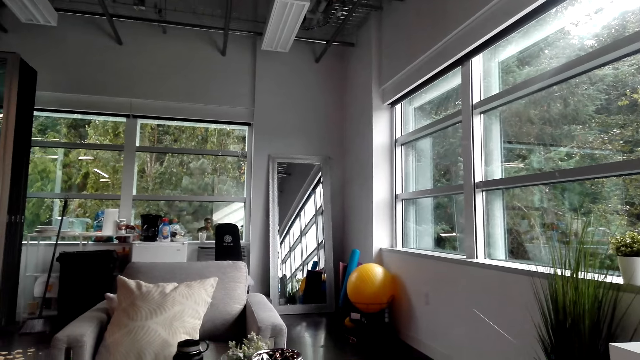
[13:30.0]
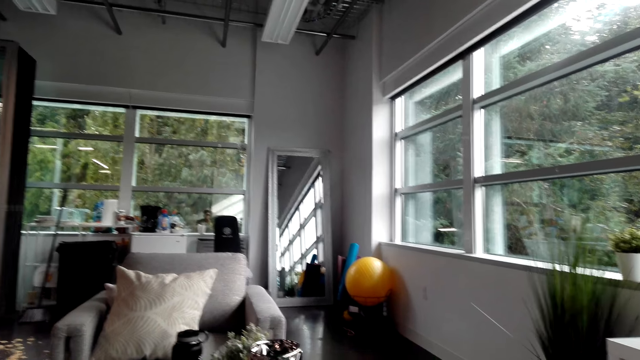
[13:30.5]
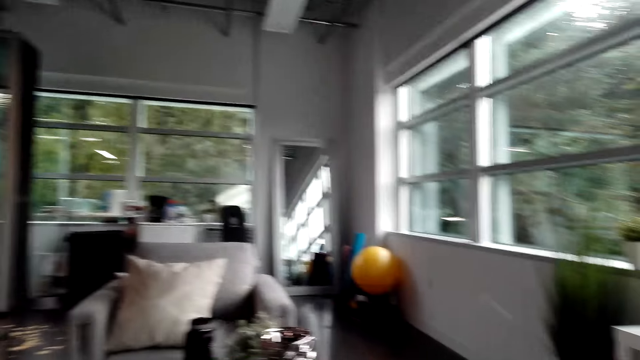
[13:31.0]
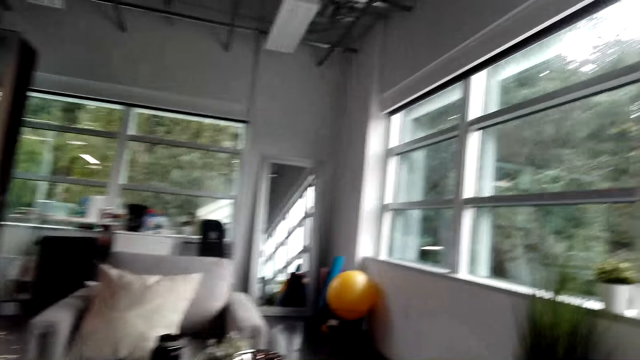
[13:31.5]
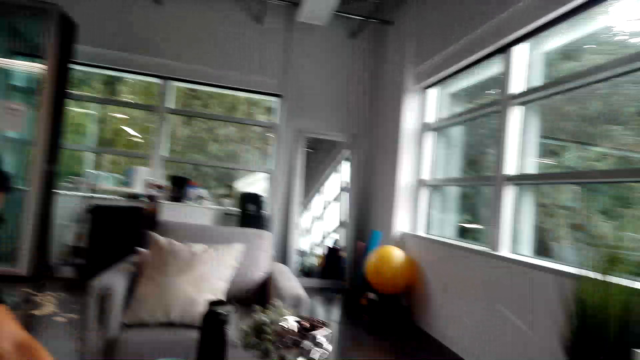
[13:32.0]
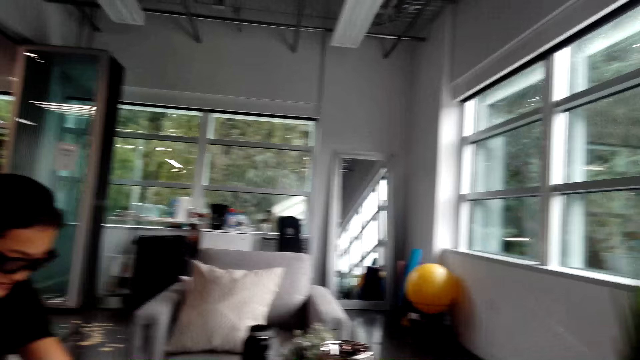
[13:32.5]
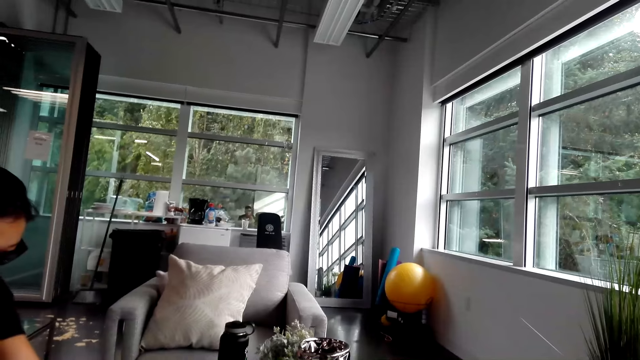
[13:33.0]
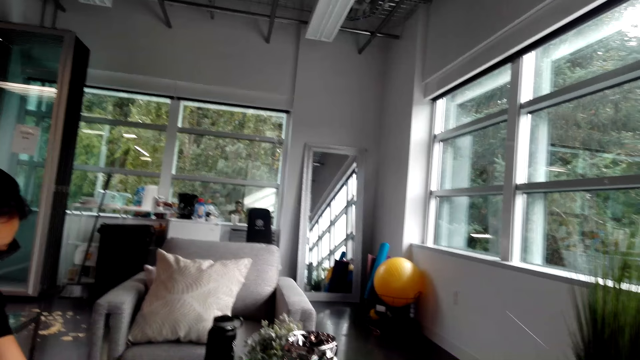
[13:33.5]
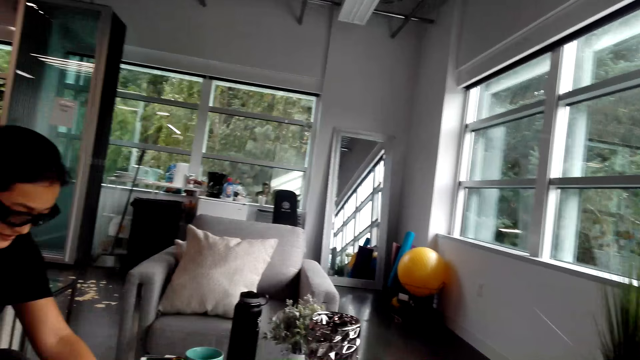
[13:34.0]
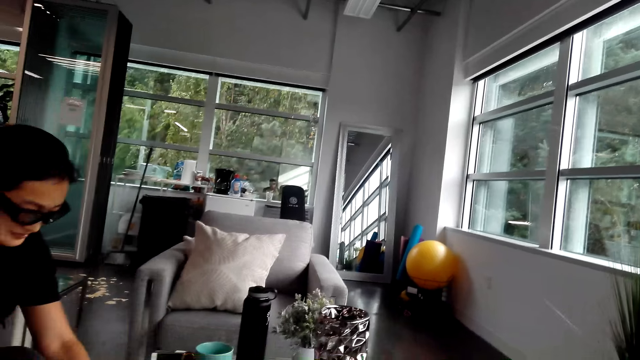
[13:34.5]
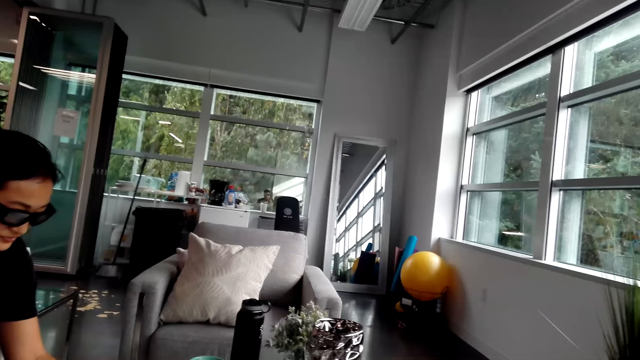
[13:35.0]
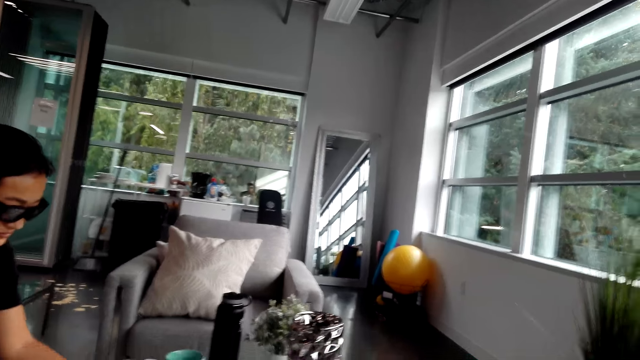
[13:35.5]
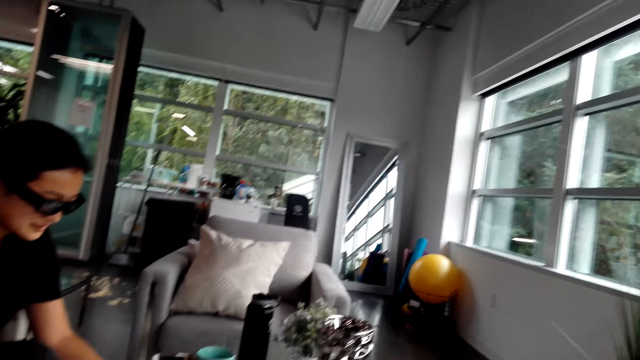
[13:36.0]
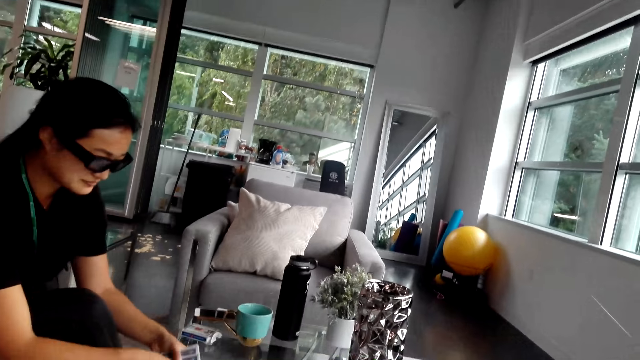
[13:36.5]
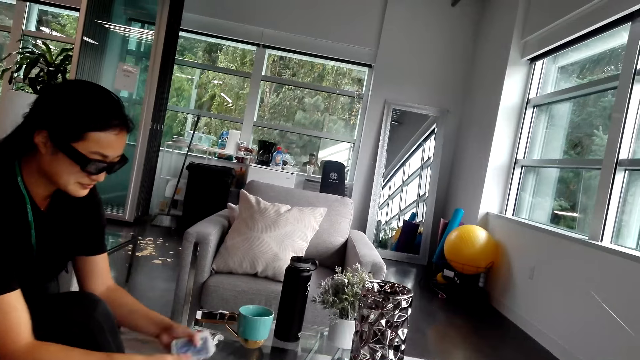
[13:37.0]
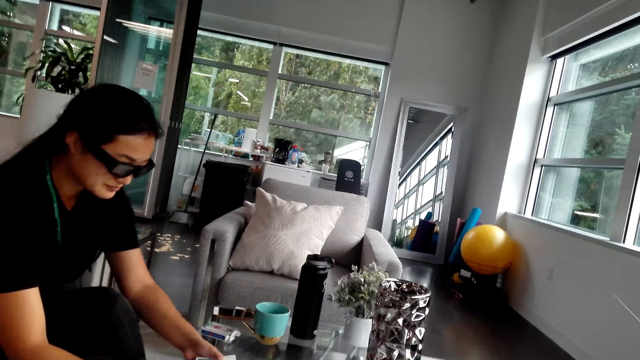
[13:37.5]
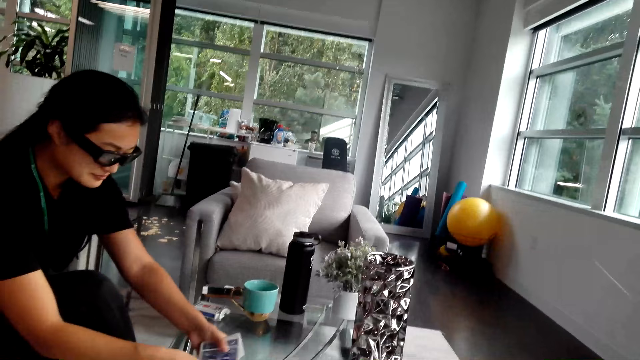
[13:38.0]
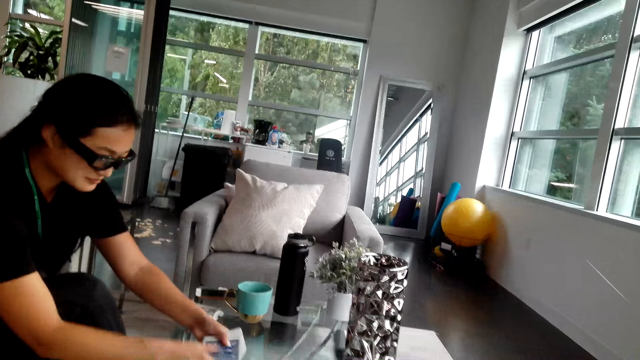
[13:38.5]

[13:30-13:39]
A man shuffles playing cards on the table. The camera wearer turns around. The man holds playing cards. The man shuffles the cards.

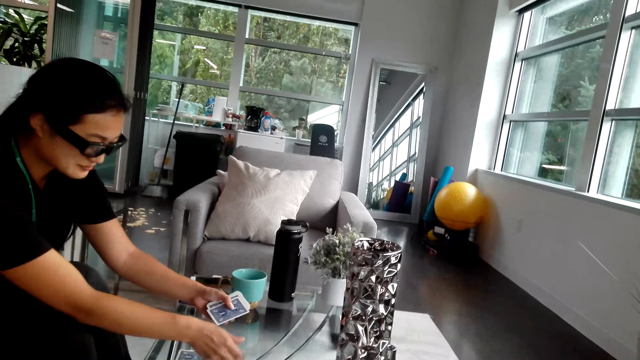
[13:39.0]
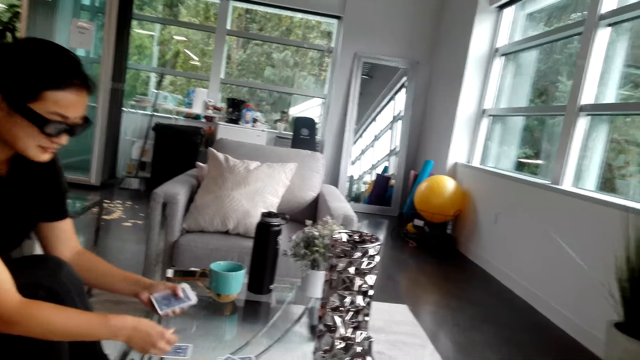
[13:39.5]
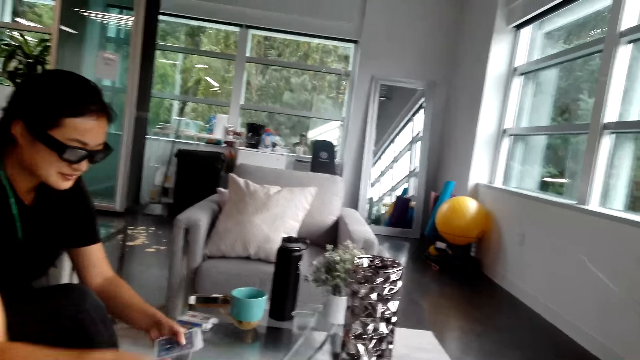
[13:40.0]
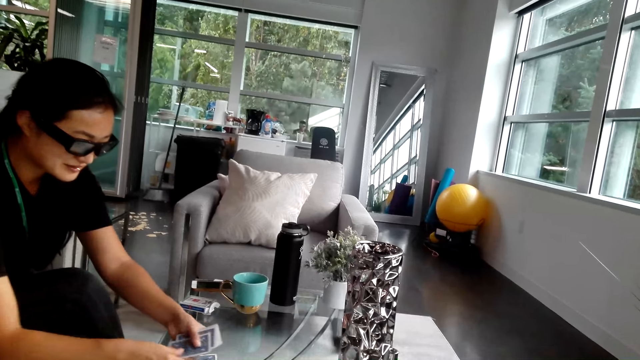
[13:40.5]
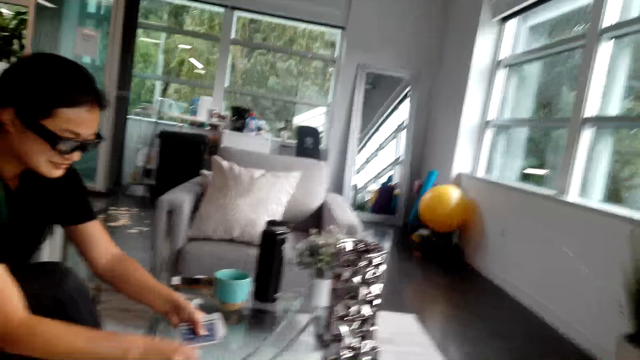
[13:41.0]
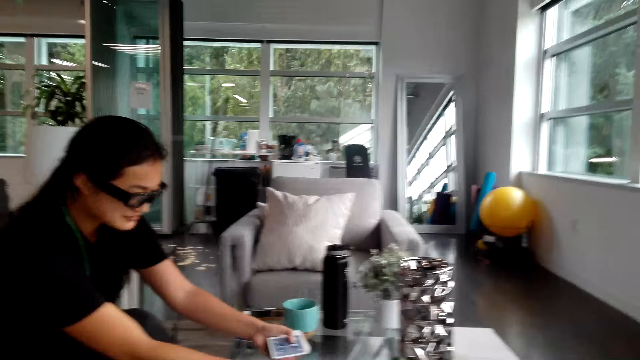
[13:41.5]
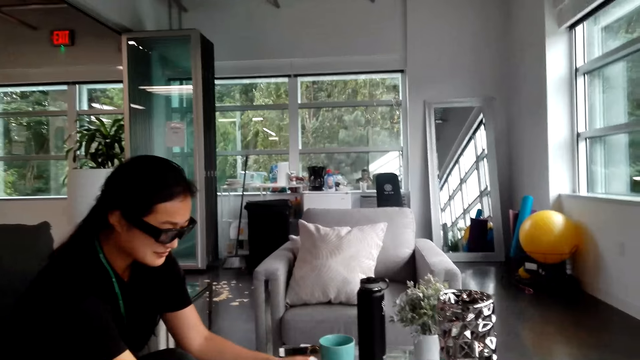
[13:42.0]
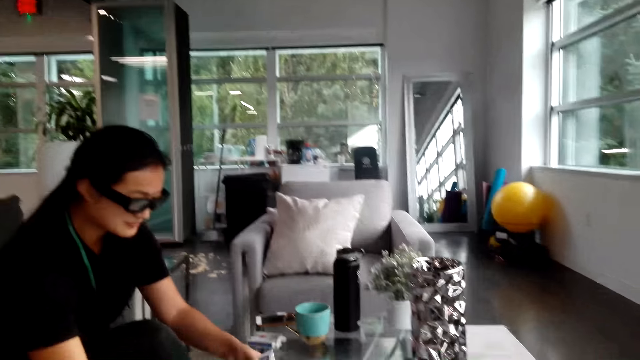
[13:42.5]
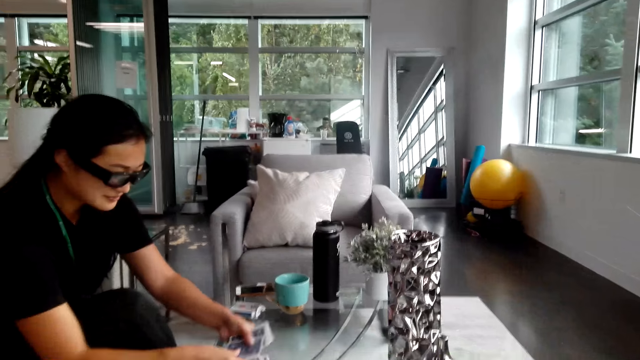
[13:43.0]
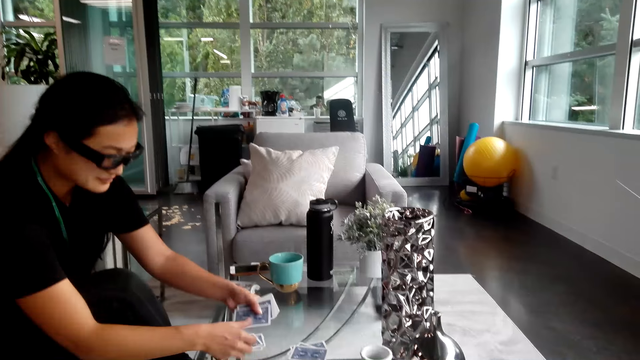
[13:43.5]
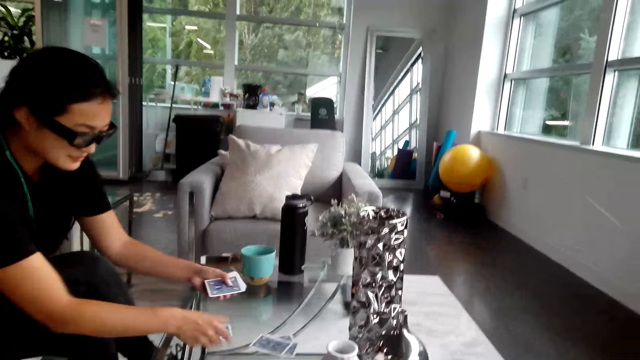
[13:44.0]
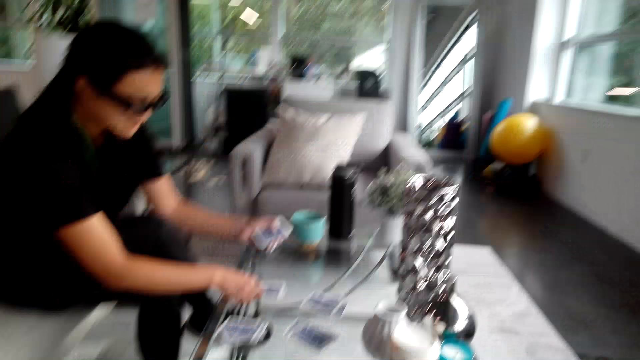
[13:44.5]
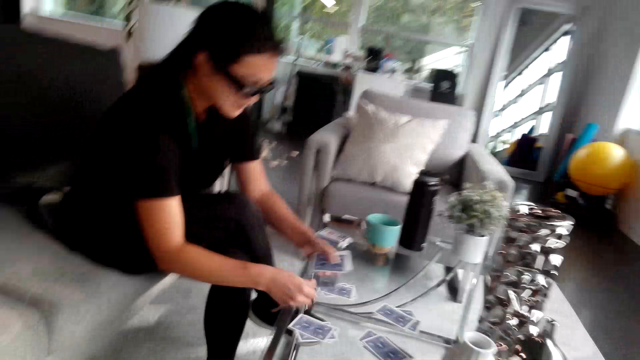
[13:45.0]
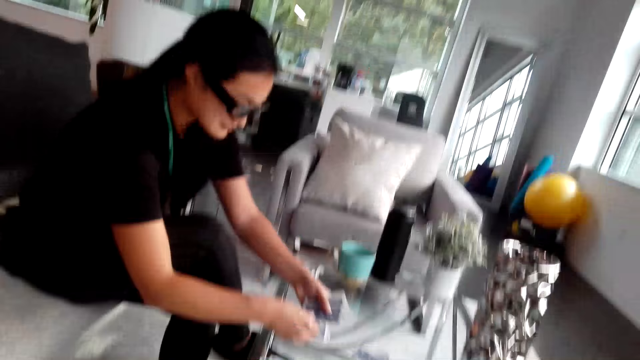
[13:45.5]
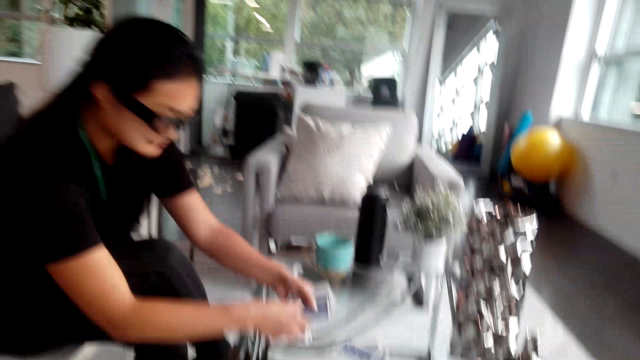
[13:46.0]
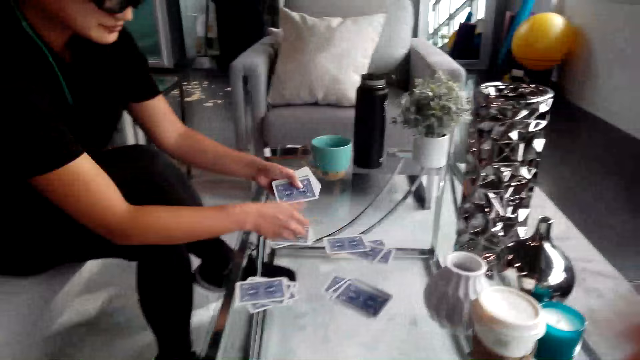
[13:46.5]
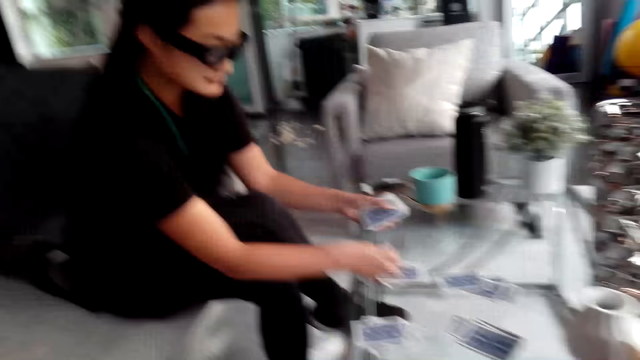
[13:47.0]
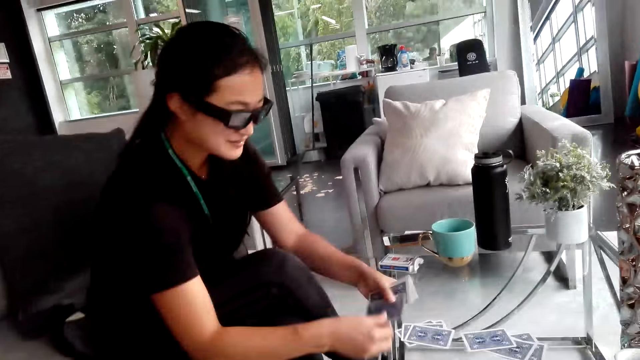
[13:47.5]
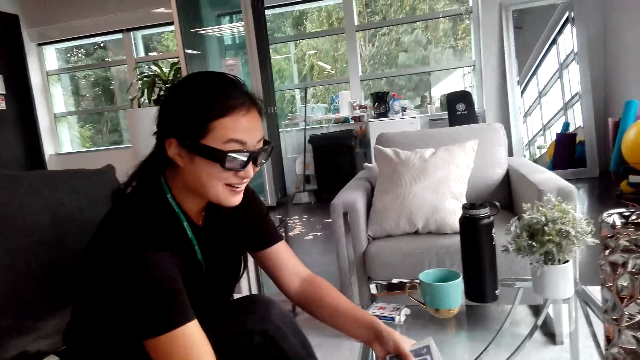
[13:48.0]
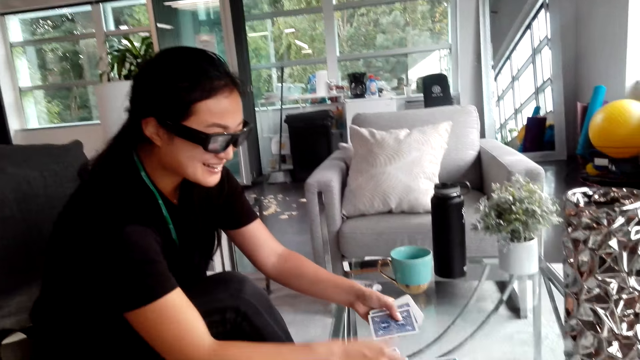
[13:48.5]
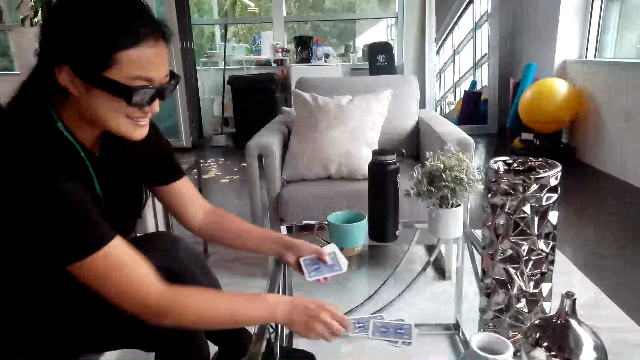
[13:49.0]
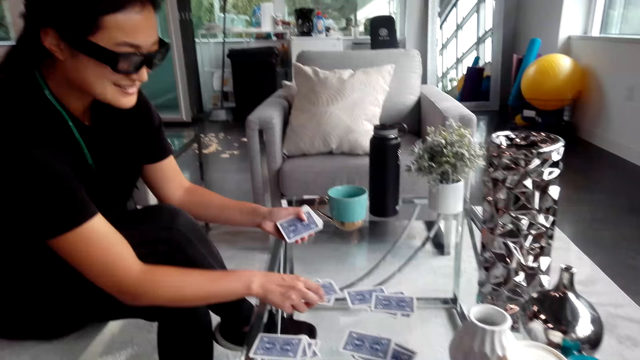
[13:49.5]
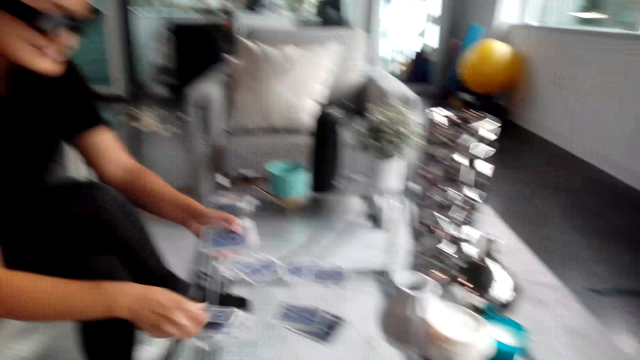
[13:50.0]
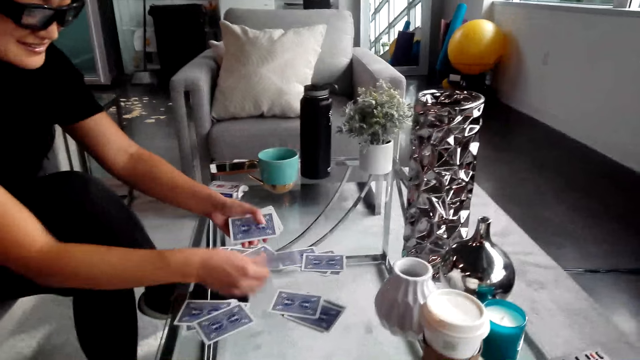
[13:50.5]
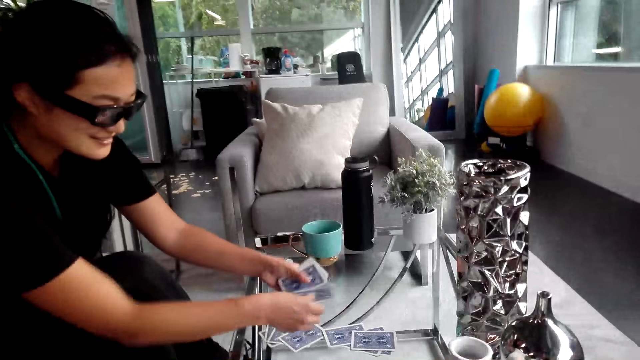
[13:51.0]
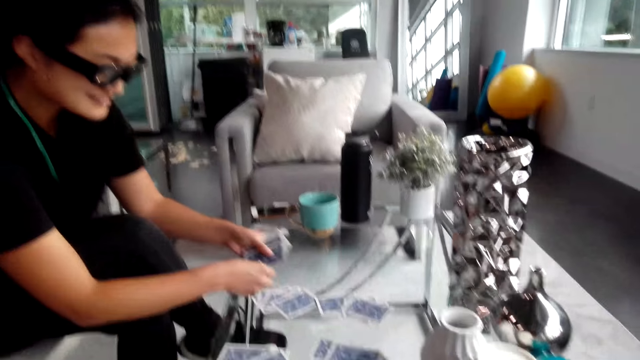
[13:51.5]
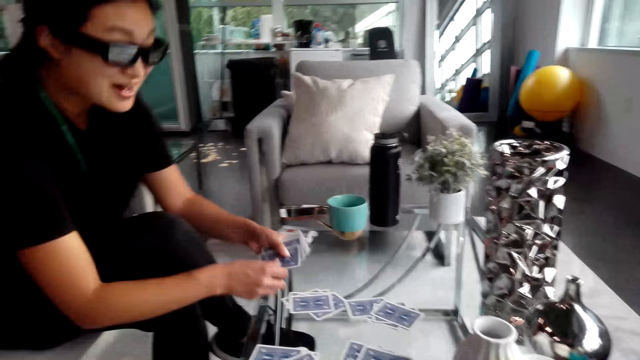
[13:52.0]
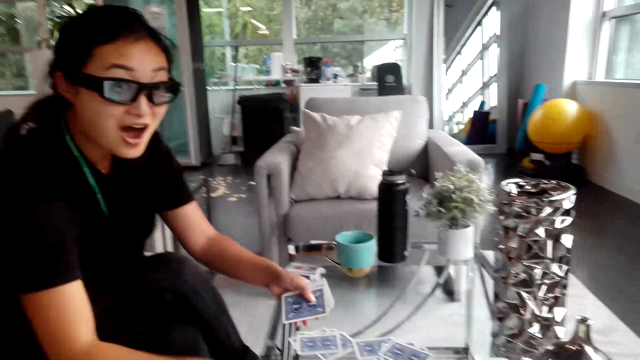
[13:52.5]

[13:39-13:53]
The camera wearer converses with a woman. The woman puts playing cards on the table. The camera wearer turns around. They converse with the woman. The woman puts playing cards on the table. The camera wearer turns around. The woman puts playing cards on the table. The camera wearer turns around. The woman puts playing cards on the table. The camera wearer turns around. The woman puts playing cards on the table. The camera wearer converses with the woman.
